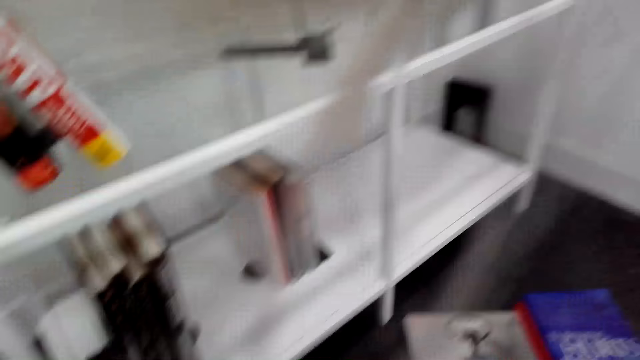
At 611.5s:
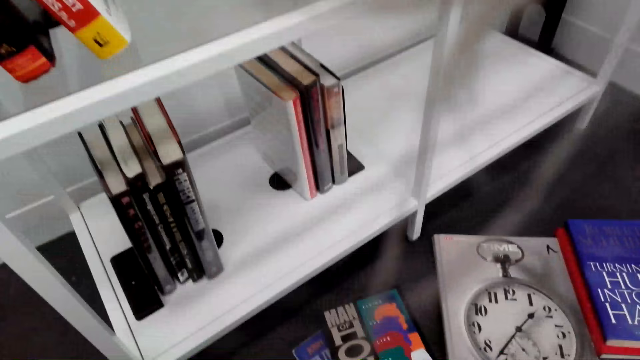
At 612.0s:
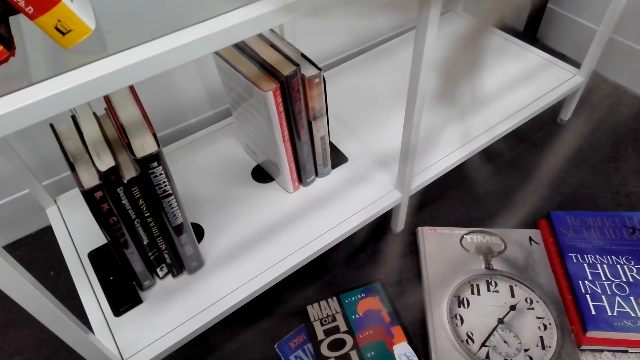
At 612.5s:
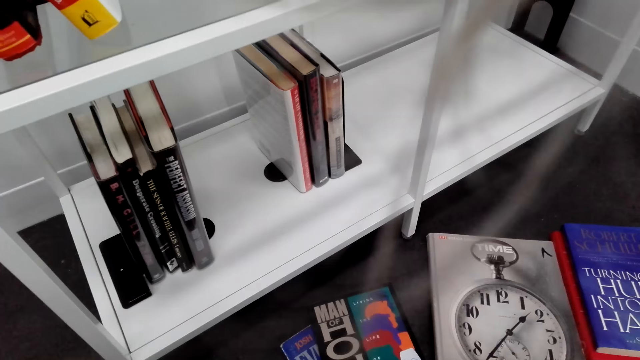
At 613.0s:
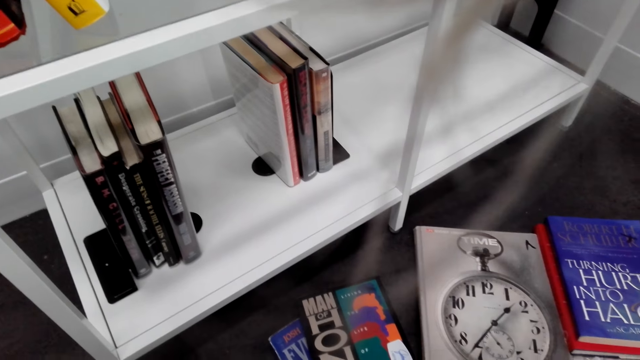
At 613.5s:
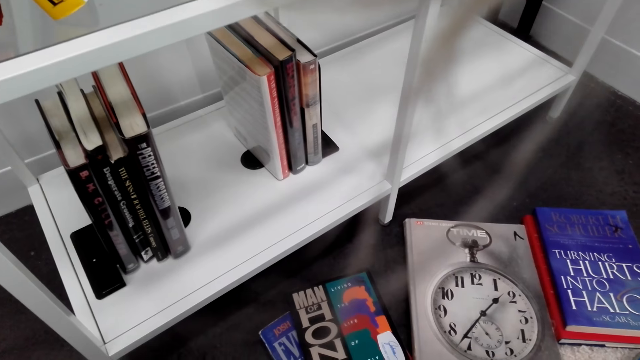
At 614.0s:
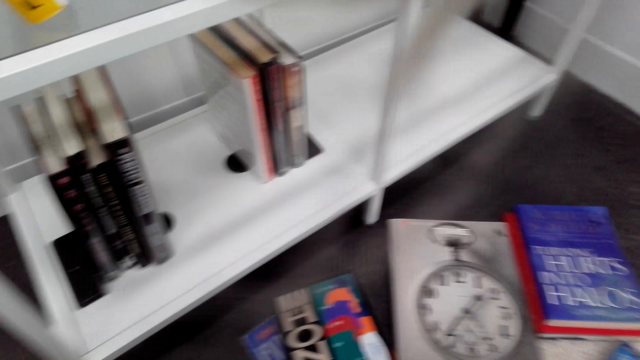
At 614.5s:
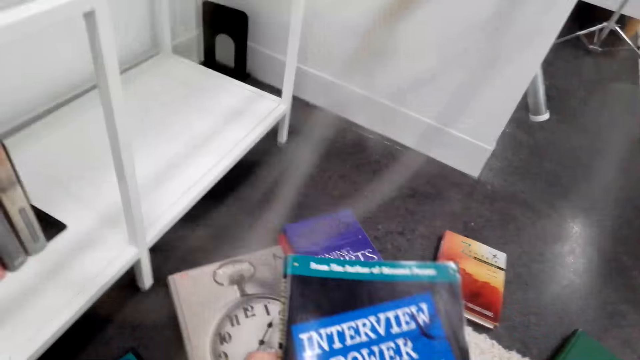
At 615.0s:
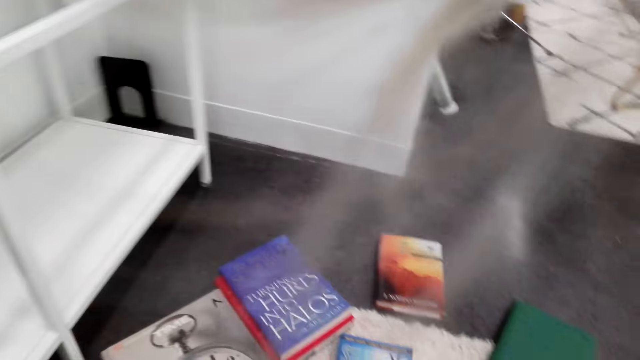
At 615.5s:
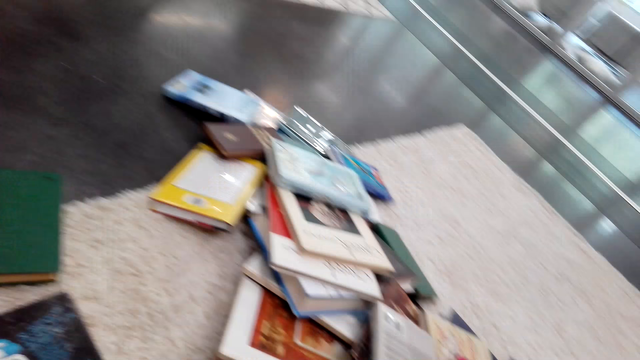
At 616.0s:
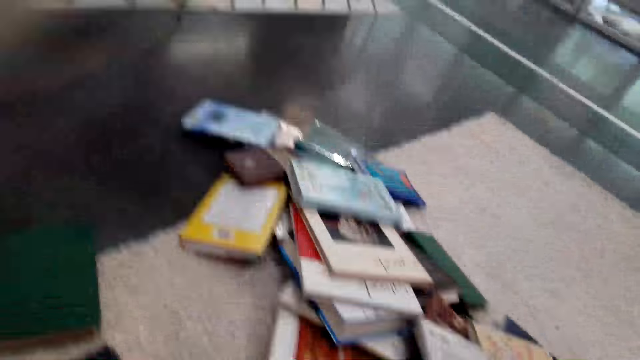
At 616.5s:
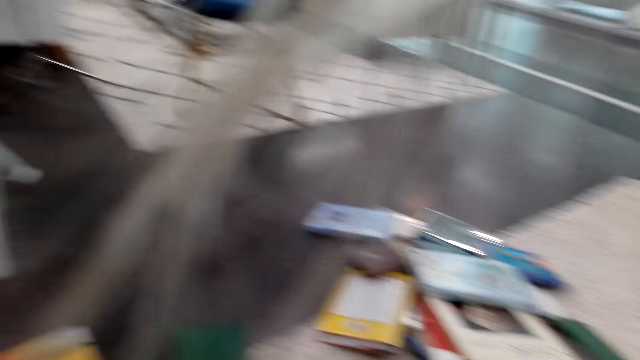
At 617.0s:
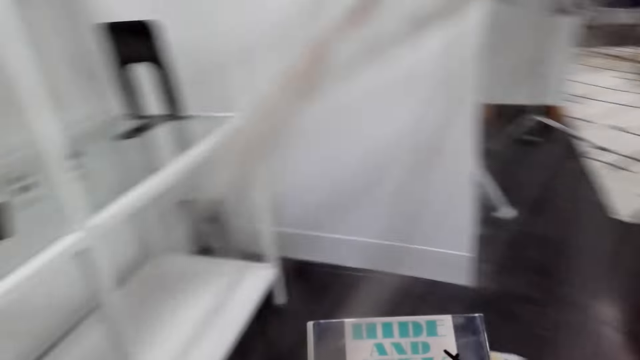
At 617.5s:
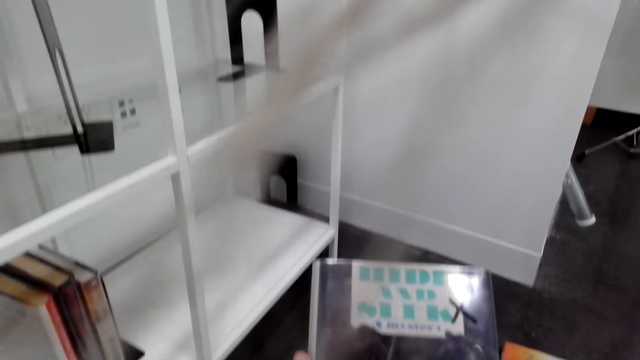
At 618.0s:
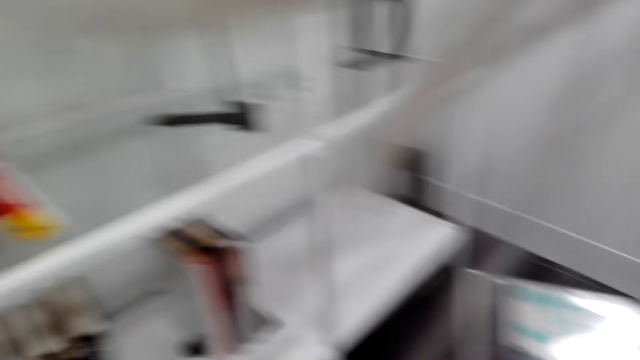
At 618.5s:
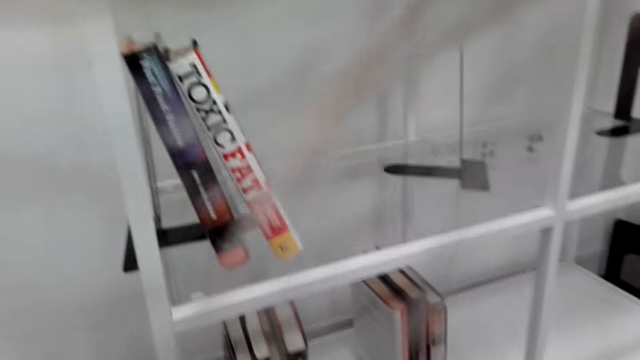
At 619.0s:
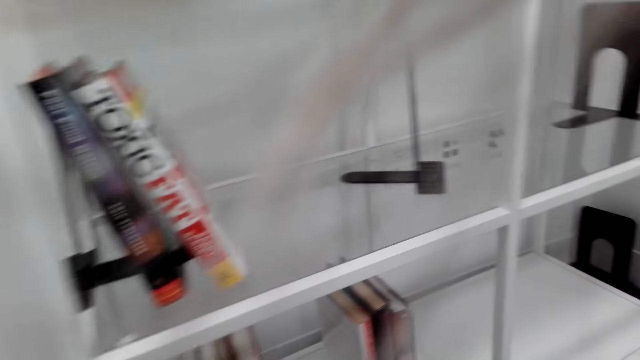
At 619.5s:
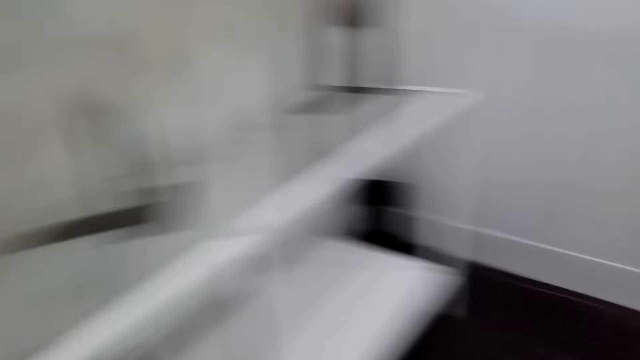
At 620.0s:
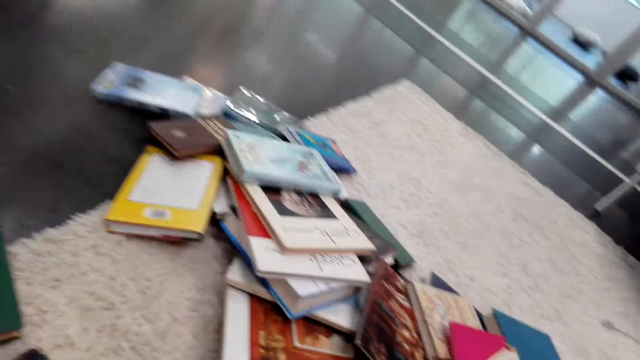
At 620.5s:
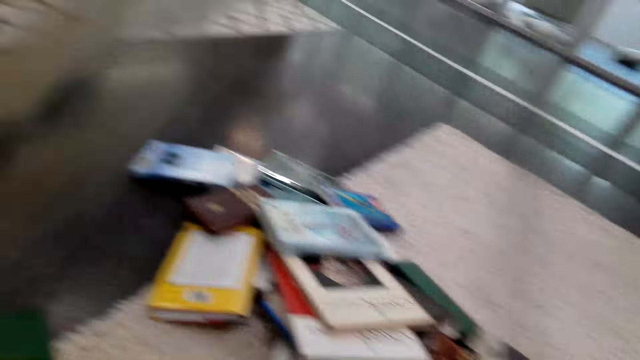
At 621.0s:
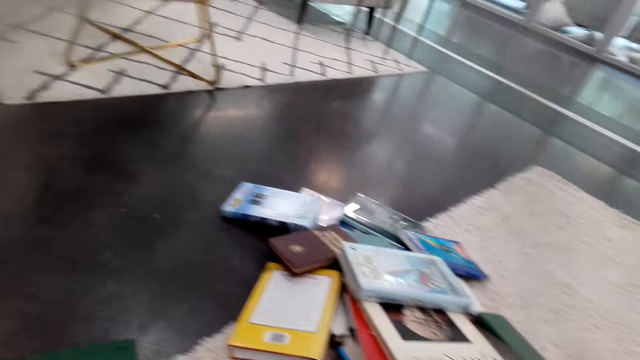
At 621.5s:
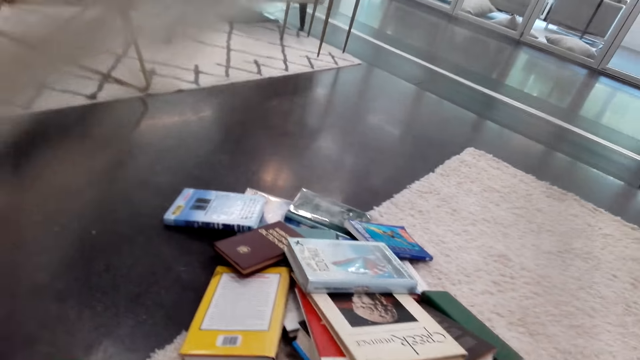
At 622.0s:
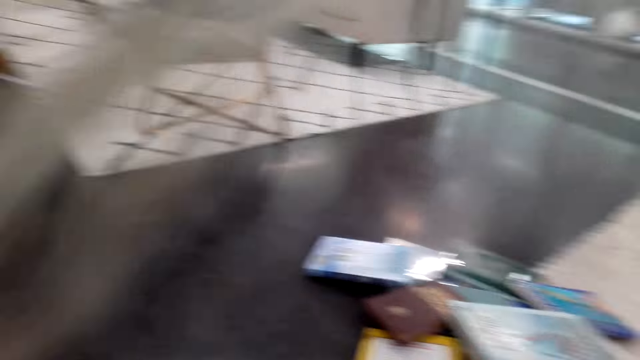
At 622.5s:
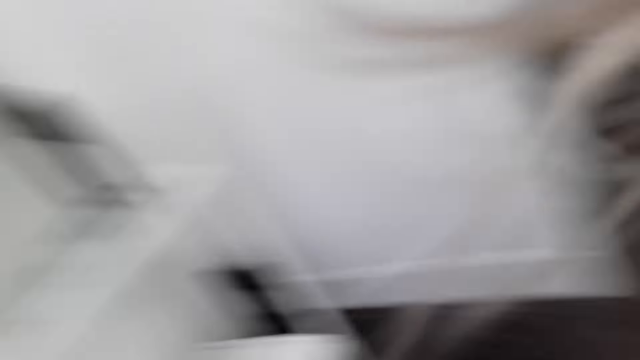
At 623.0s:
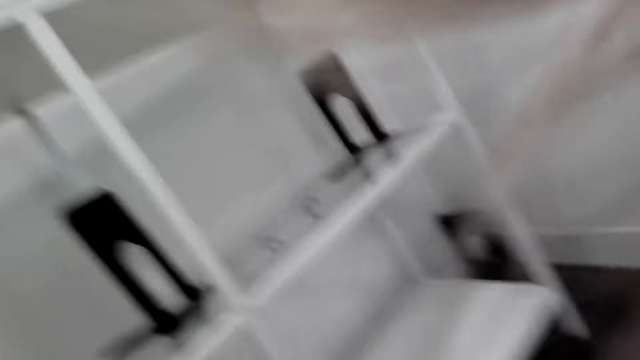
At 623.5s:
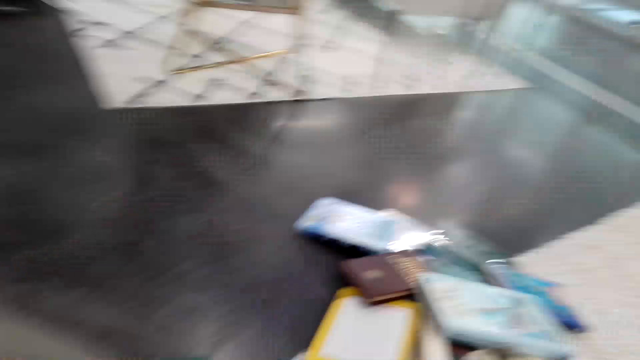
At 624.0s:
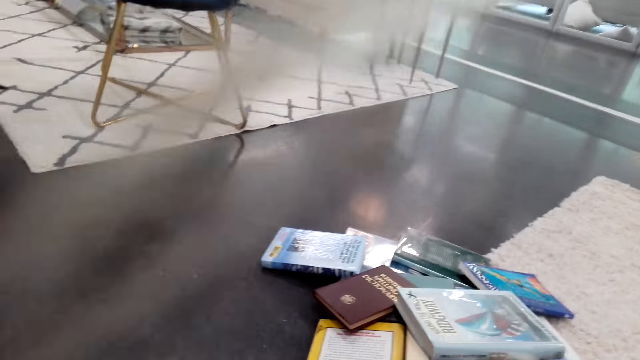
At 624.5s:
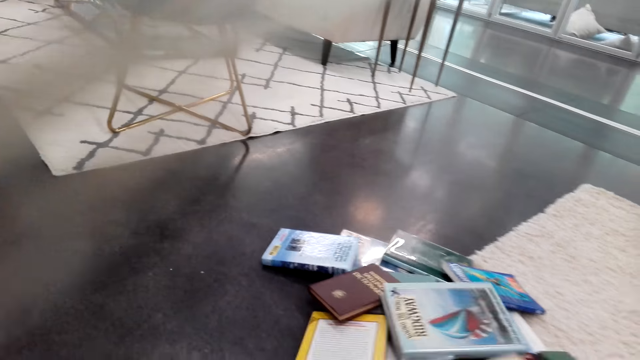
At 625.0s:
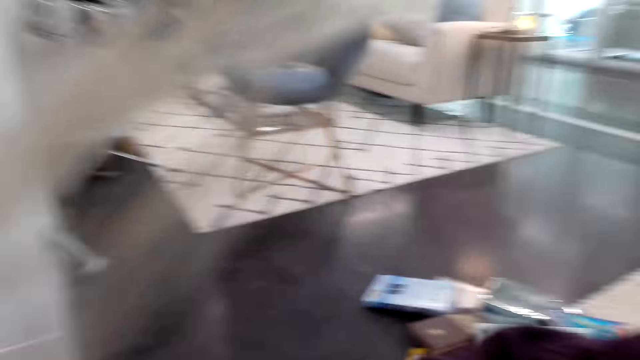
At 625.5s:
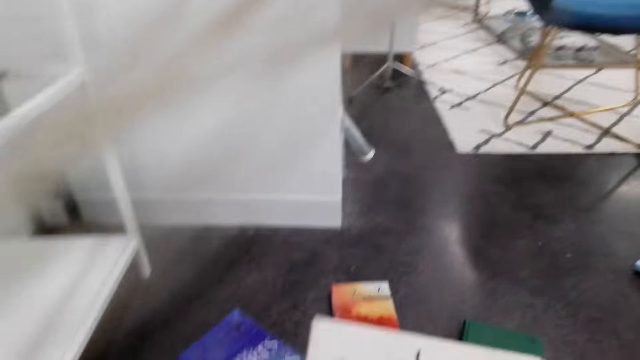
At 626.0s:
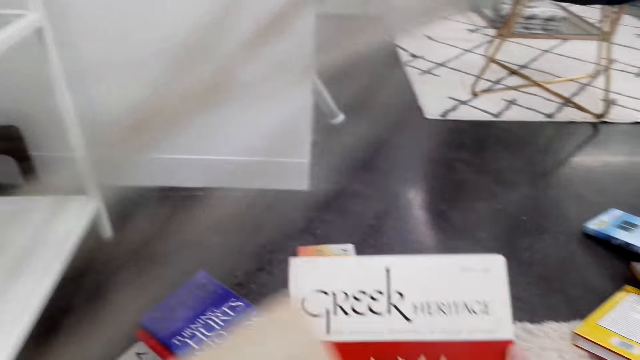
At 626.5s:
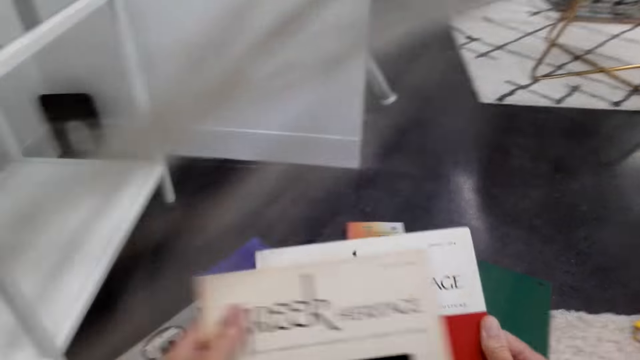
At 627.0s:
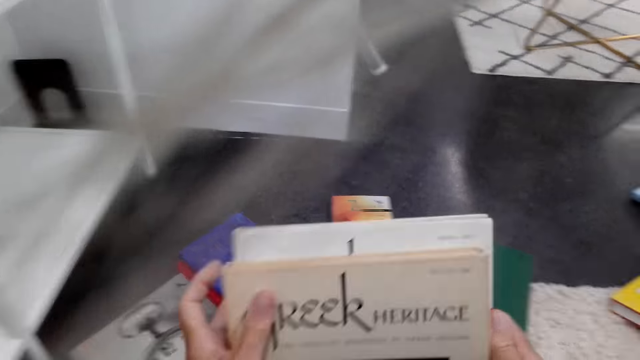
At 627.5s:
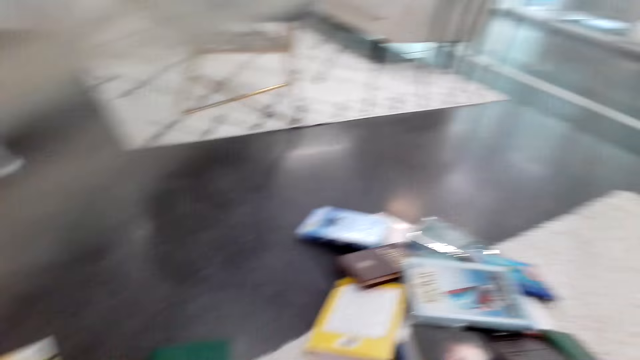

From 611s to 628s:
The camera wearer looks around the shelf. They look at books. They check the book. They look around the floor. They check a book. They hold the book. They look around the shelf. They move about. They turn around. They look around the floor. They pick up a book. They check the books. They hold the books.

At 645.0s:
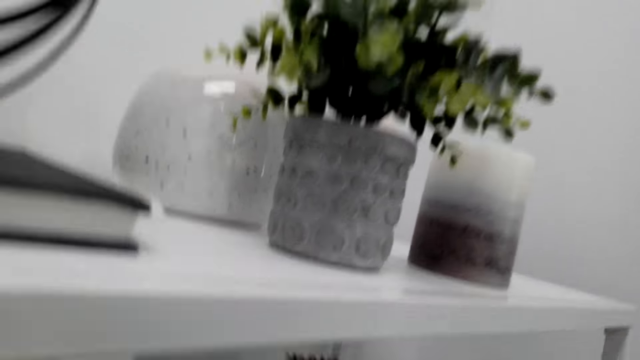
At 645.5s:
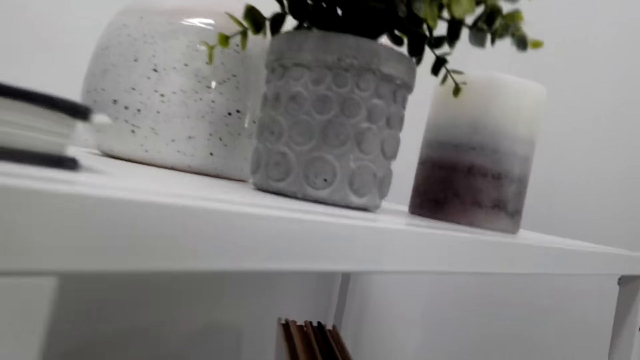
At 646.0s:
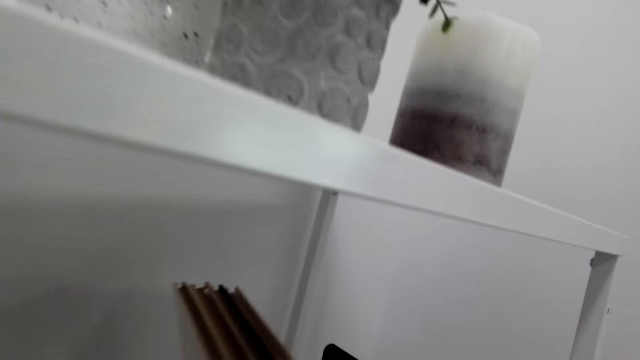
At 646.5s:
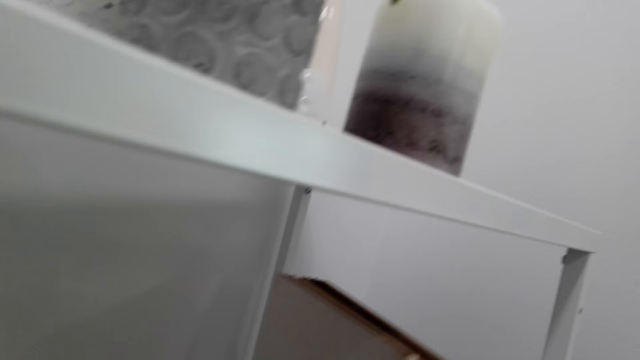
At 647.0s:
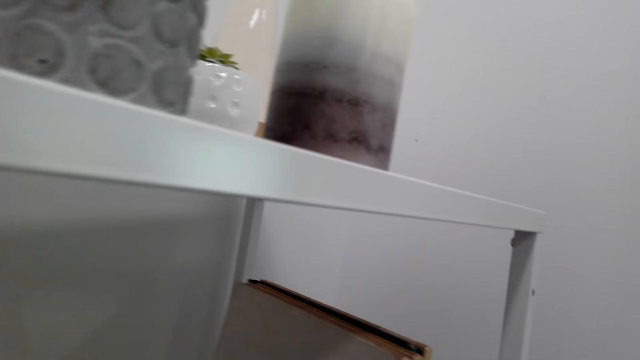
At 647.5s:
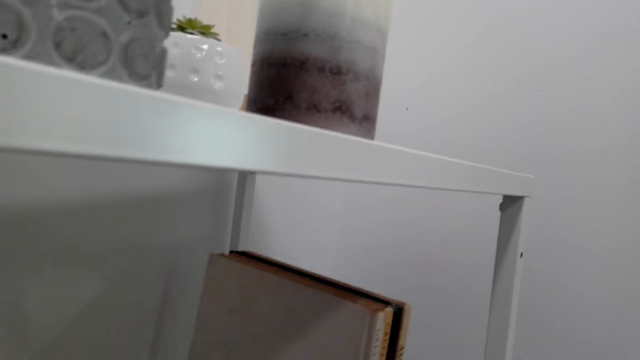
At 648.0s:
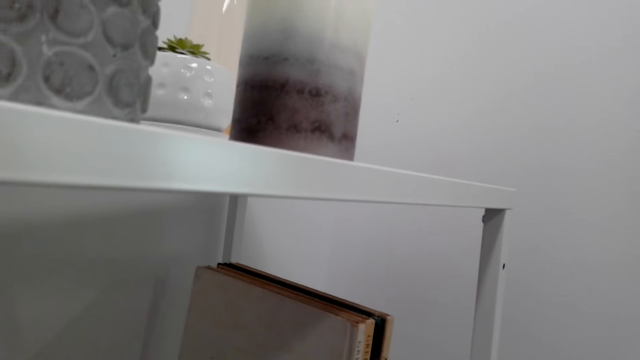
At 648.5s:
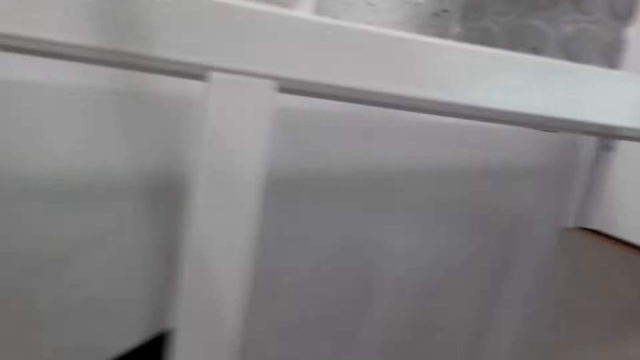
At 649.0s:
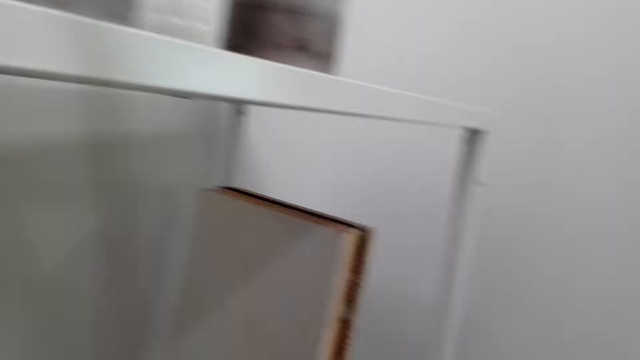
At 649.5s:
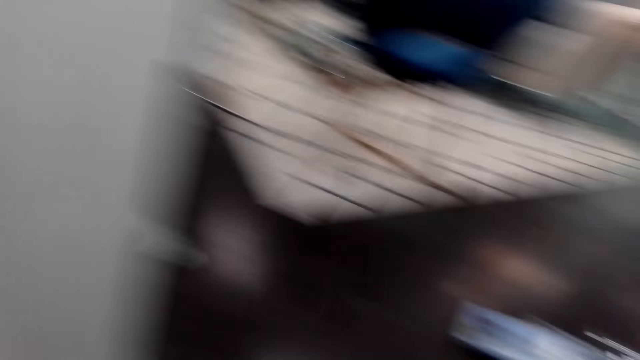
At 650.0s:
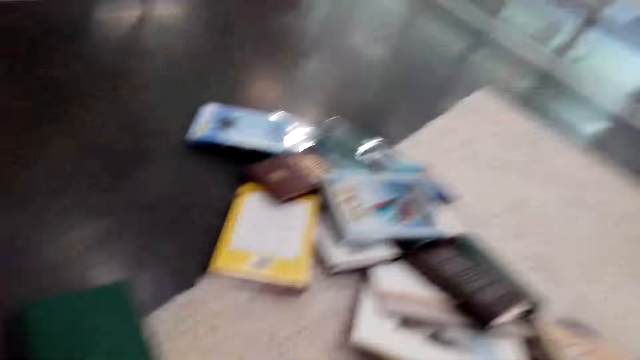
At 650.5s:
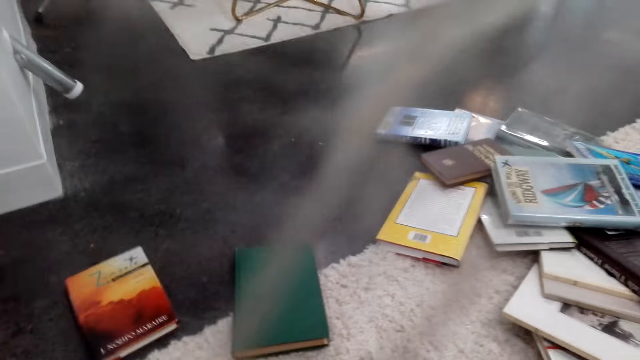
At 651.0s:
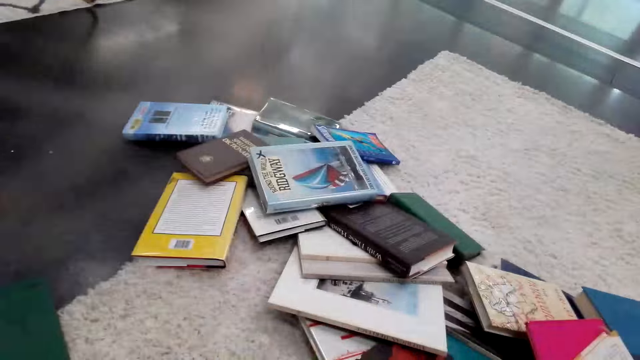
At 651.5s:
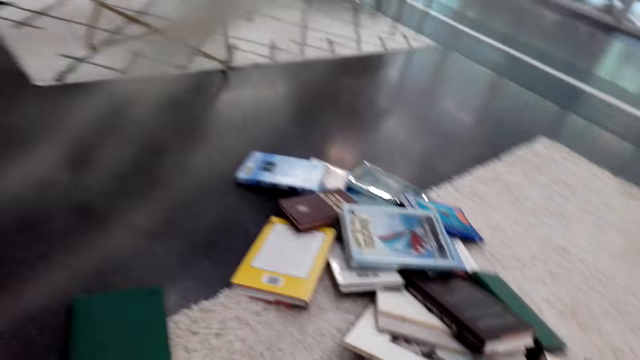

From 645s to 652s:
The camera wearer arranges the books on the shelf. They turn around. They move about. They look around the floor.
